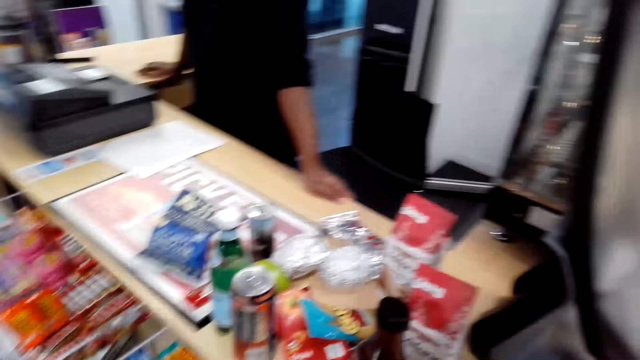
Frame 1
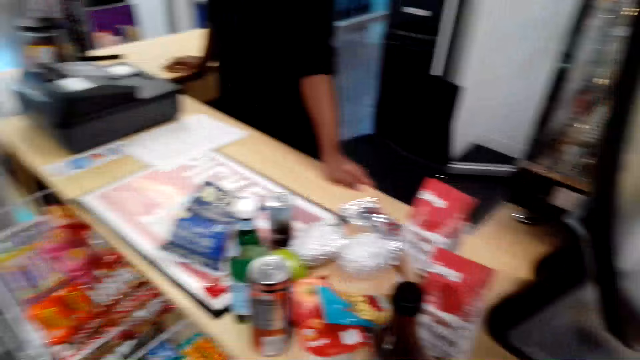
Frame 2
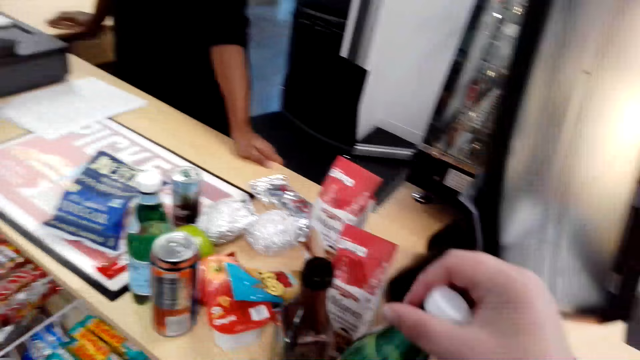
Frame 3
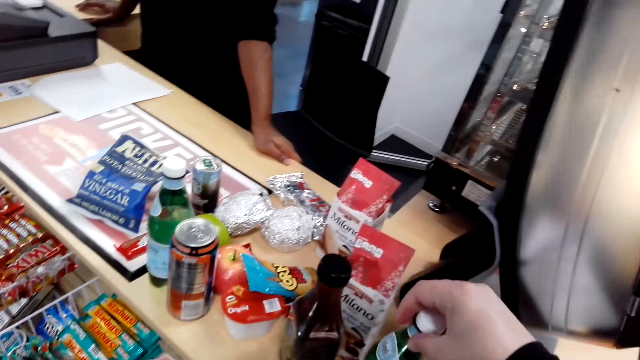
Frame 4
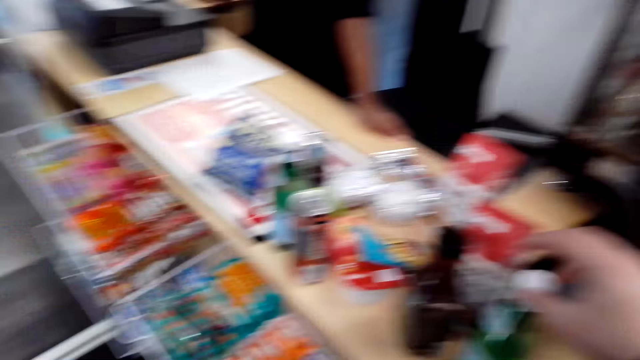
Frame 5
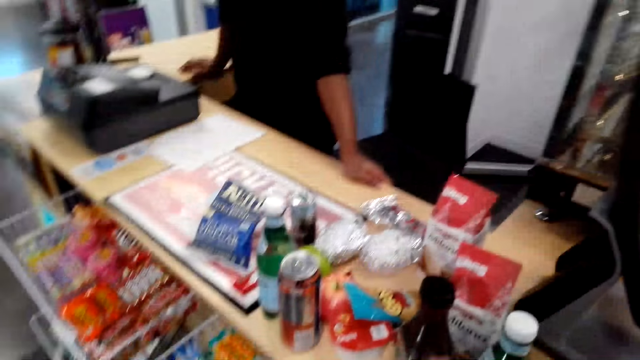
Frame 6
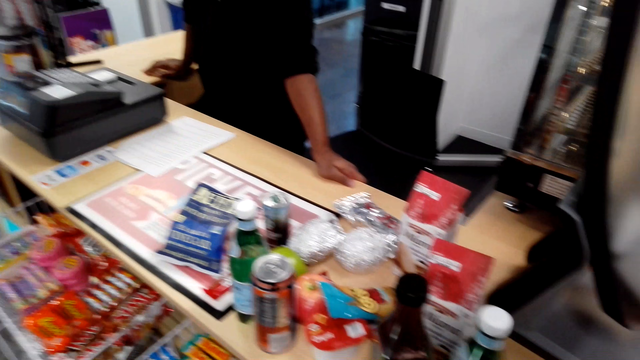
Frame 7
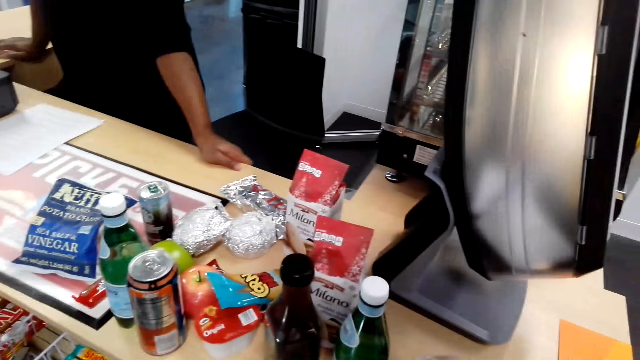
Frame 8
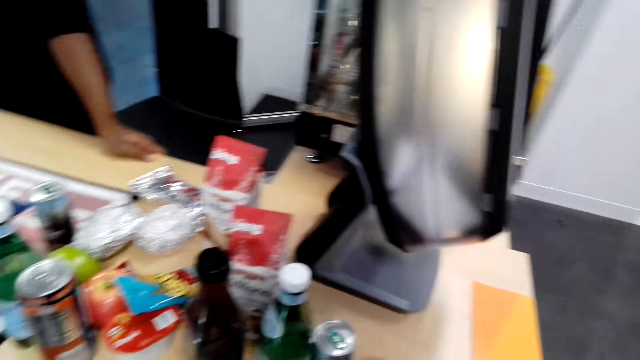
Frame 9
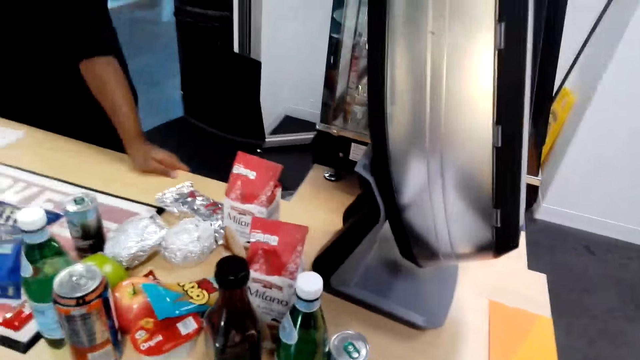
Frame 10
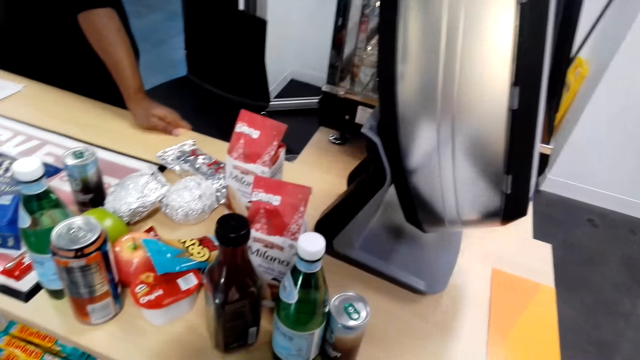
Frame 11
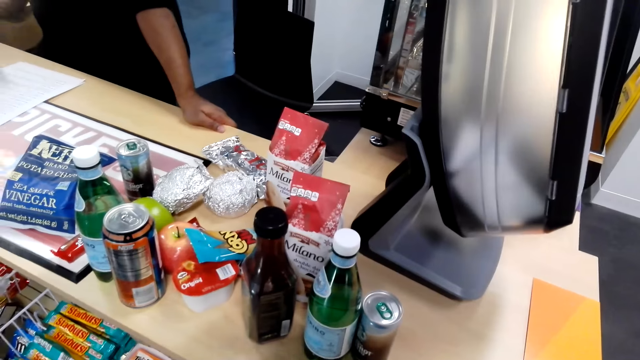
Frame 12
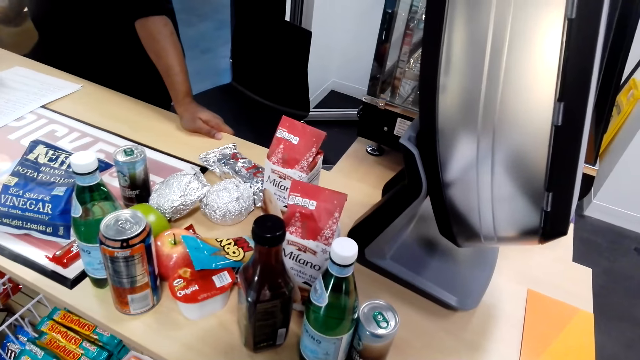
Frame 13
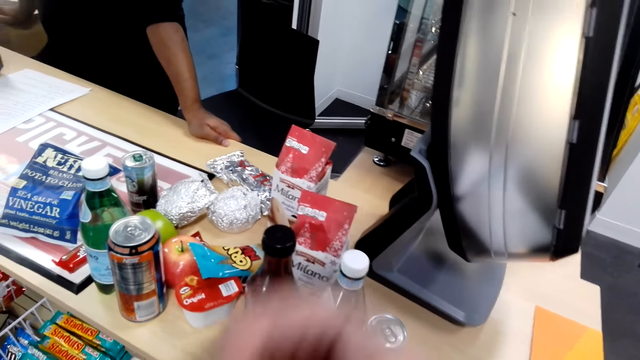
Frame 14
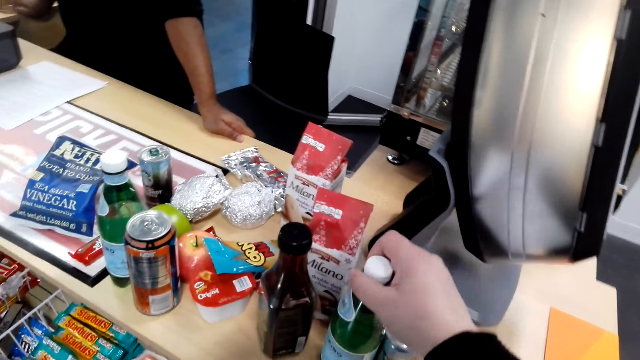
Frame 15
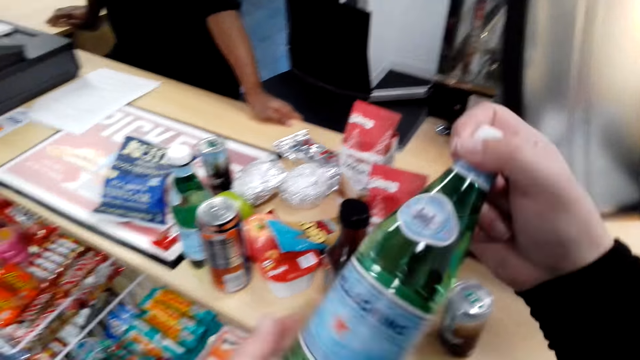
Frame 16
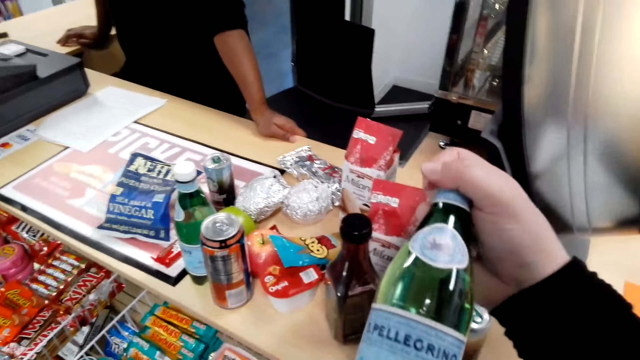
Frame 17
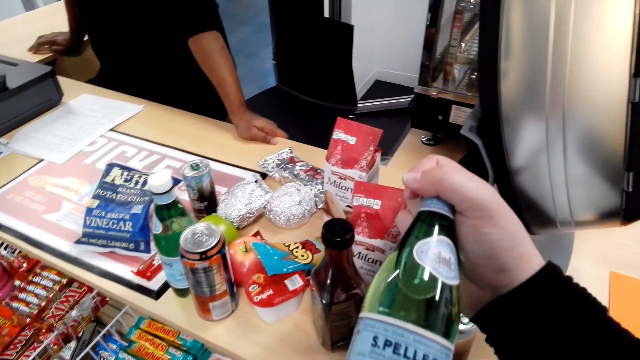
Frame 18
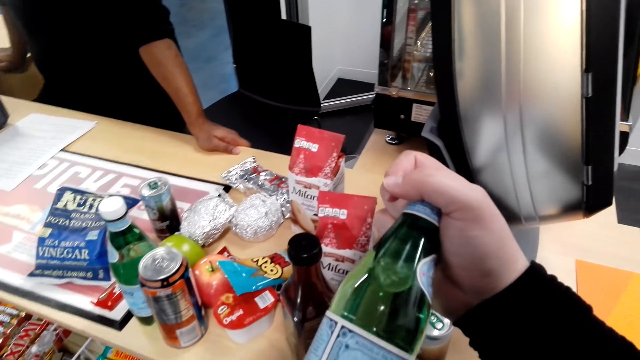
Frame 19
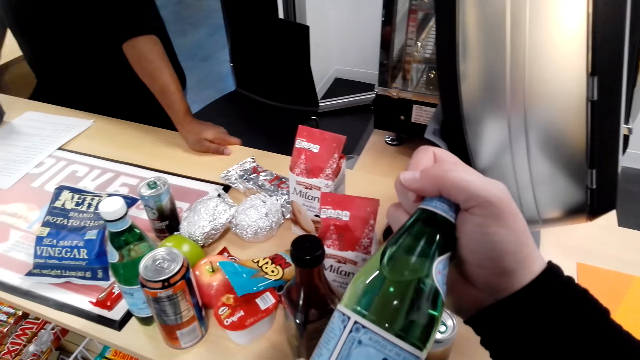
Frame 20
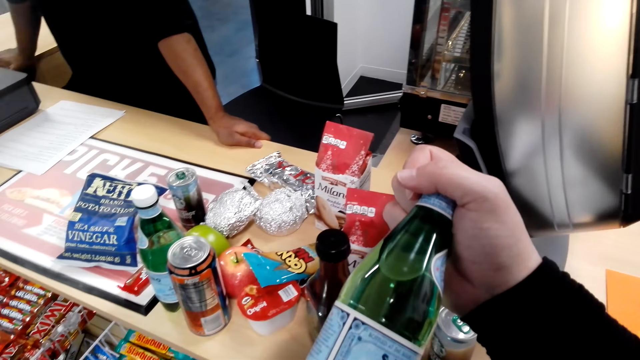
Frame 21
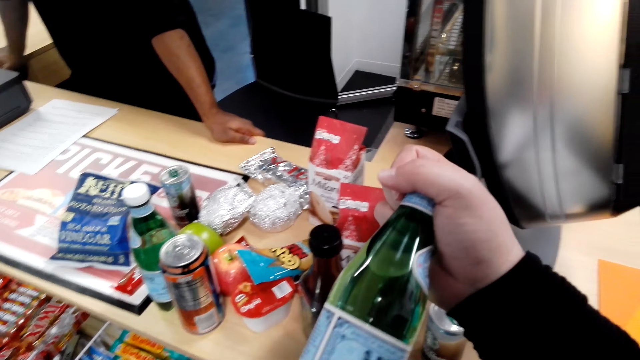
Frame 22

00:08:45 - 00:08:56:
The camera wearer drops the bottles on the cashier table. They drop a can on the cashier table. They pick up a bottle from the cashier table. They look at the bottle.

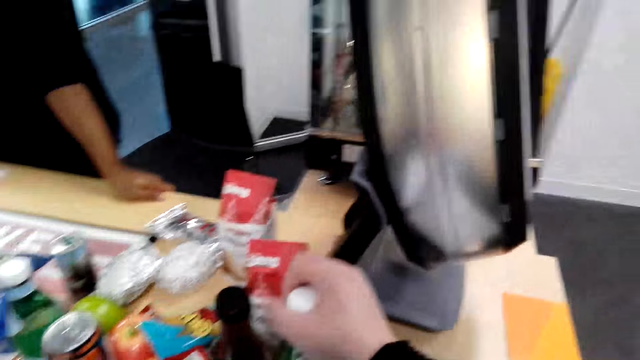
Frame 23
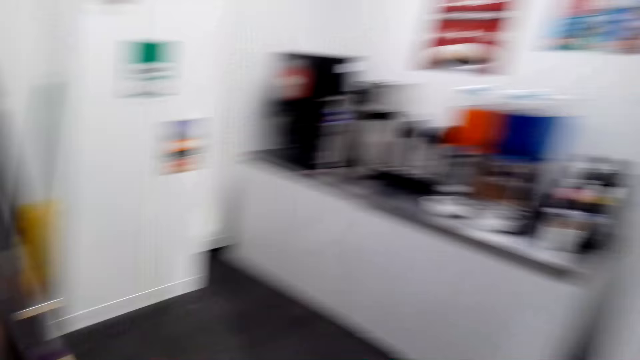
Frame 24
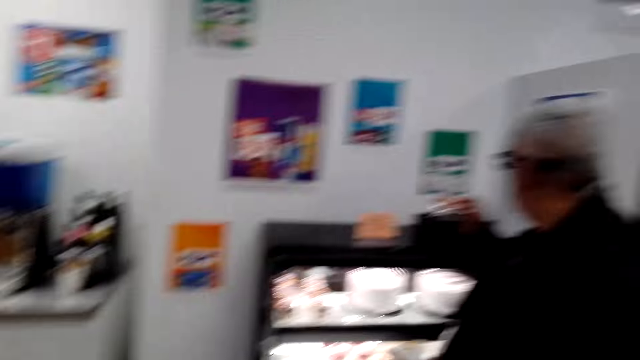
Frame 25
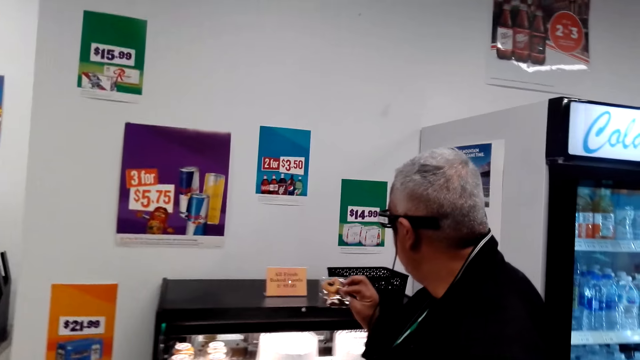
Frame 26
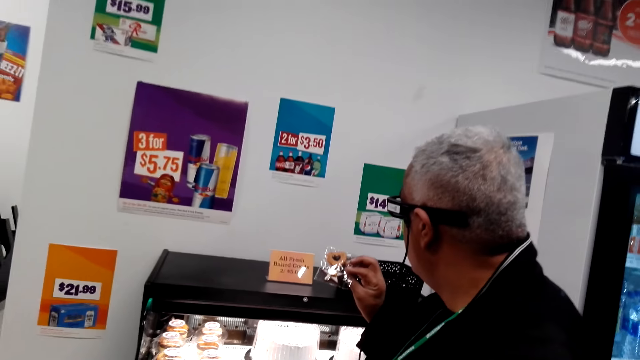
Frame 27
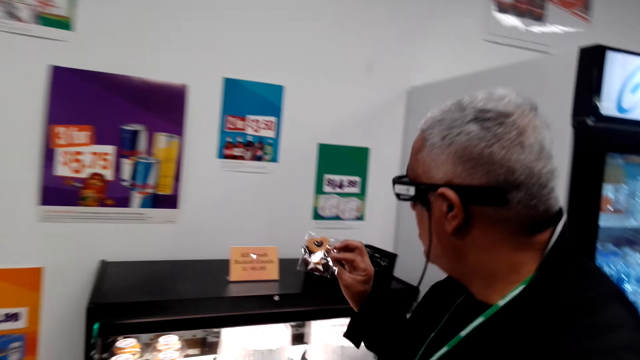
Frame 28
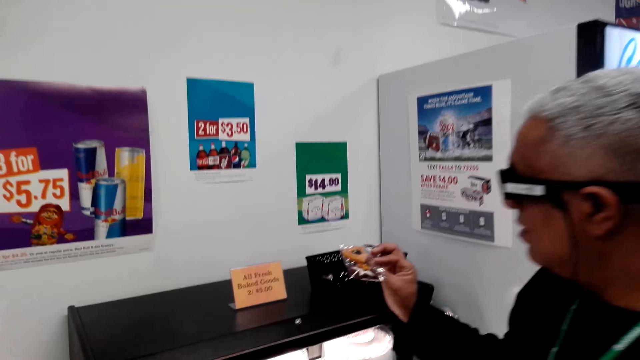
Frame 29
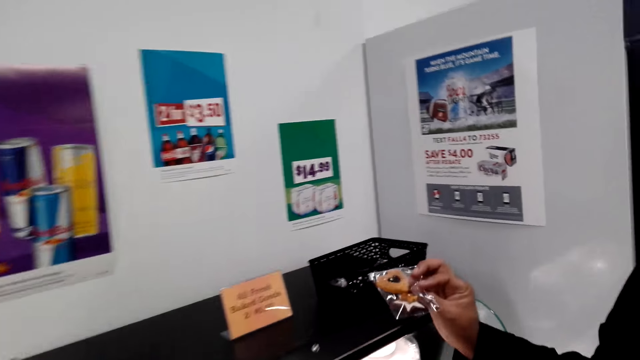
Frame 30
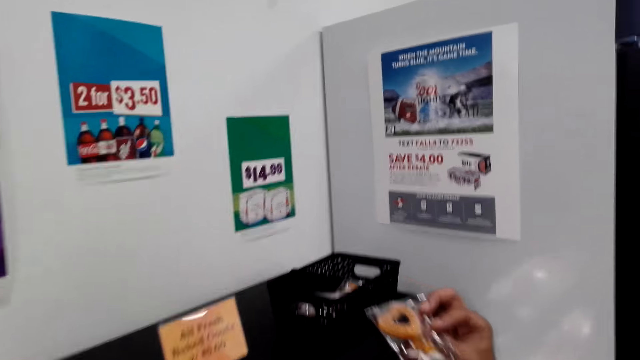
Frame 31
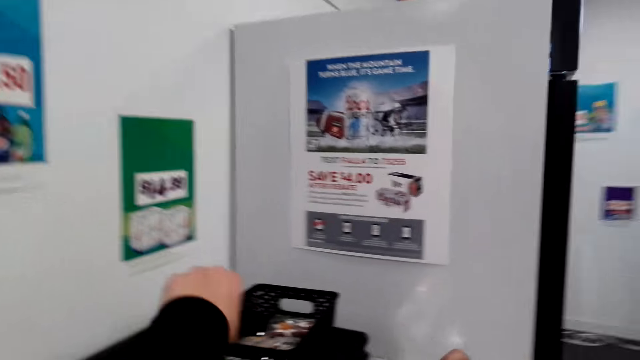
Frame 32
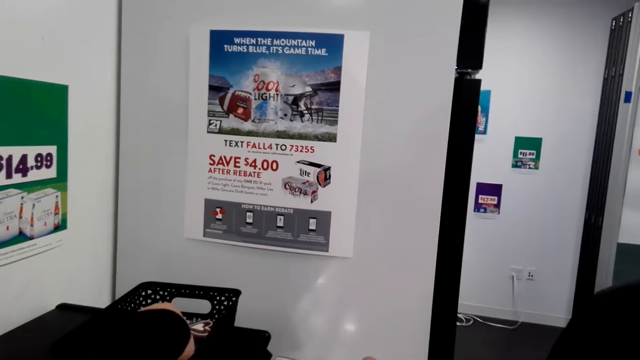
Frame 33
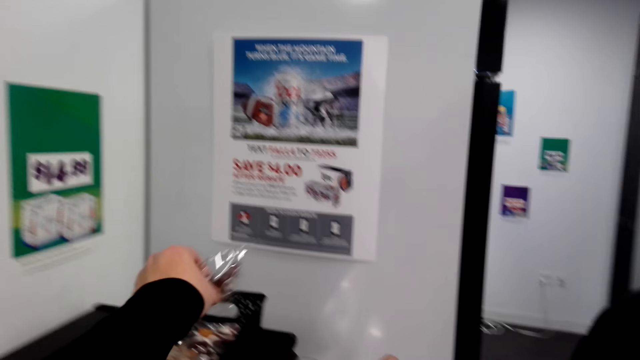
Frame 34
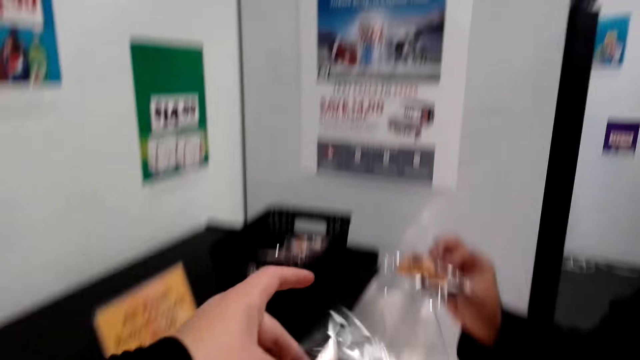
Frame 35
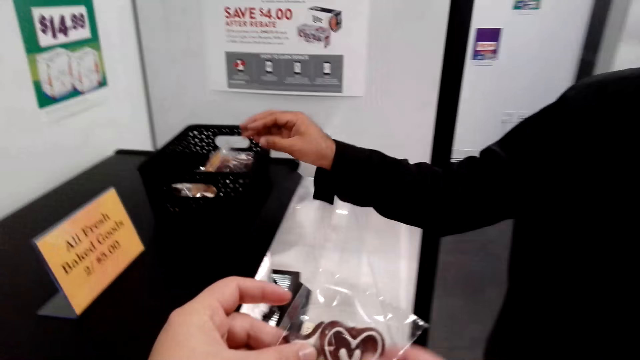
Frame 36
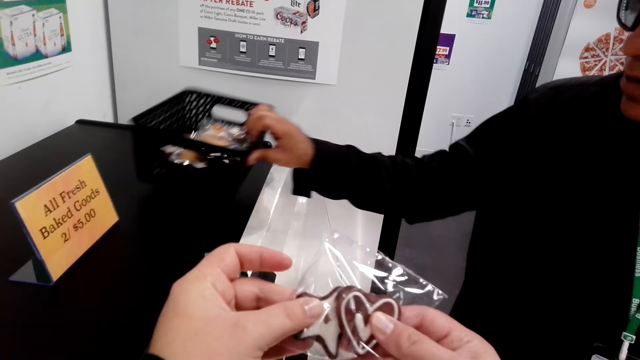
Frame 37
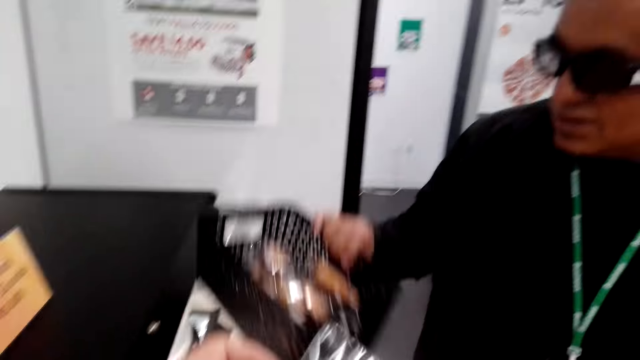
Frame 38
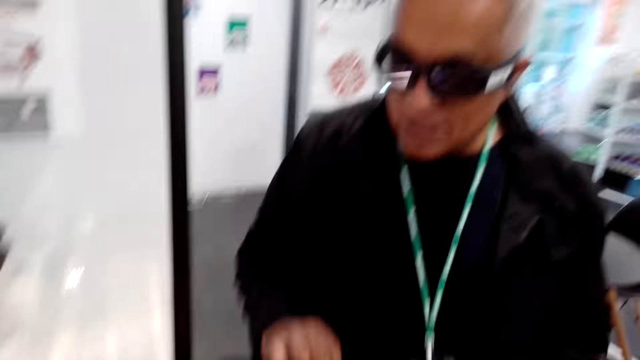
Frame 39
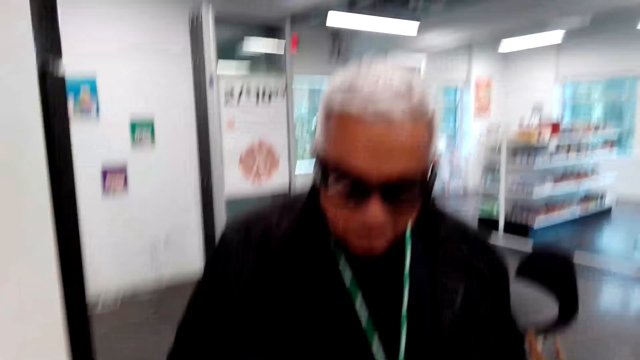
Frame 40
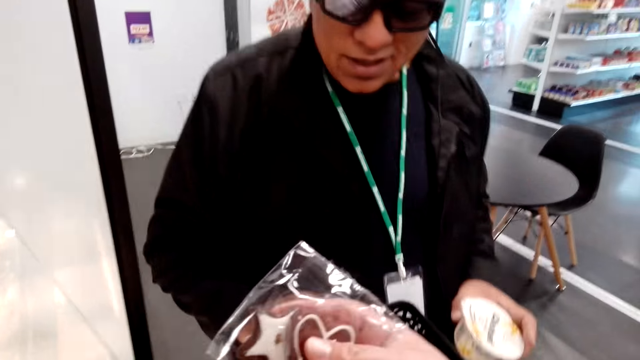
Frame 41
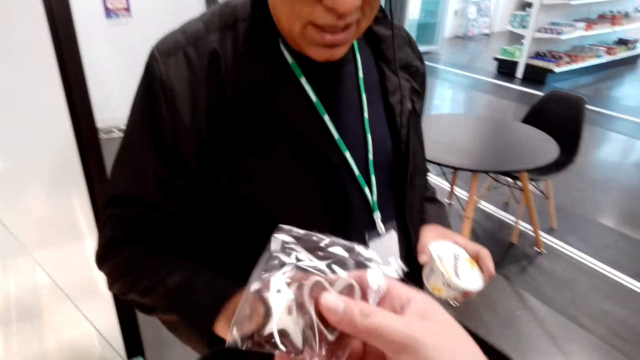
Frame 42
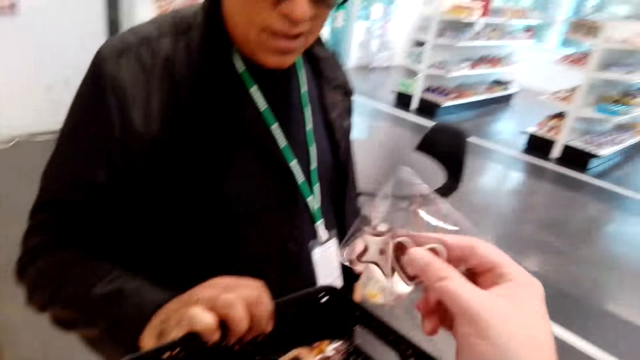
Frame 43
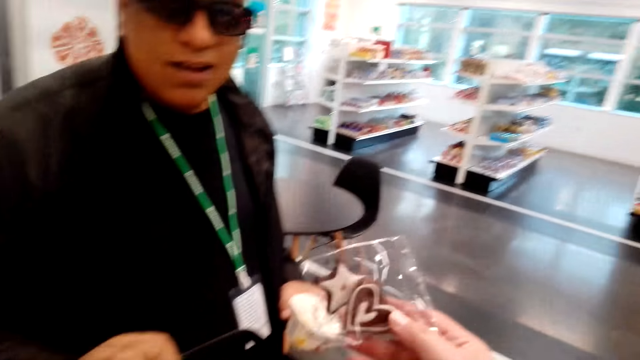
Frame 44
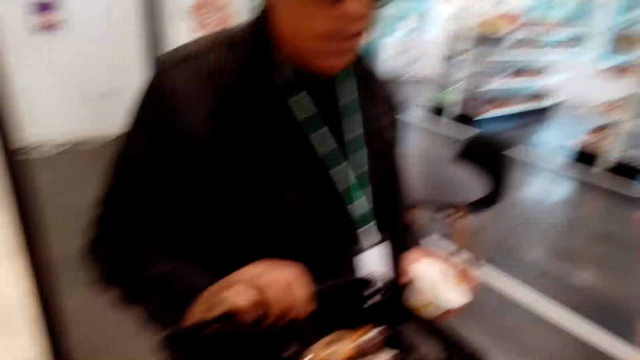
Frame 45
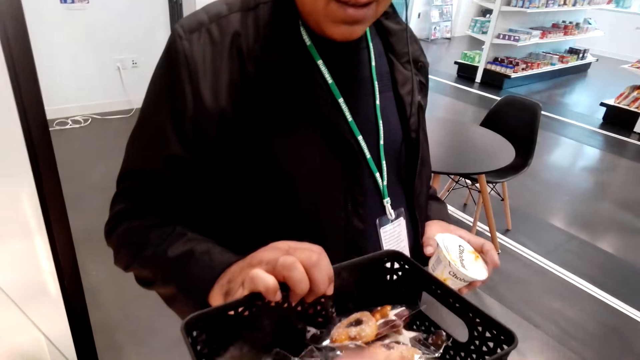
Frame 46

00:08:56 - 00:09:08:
The camera wearer places the bottle on the counter. They look at a man and move to the man. The man looks at a sachet. The camera wearer converses with the man. The man stares at a cake. The man picks up a sachet in a basket on a shelf. The camera wearer picks up the cake from the basket. They look at the sachet. The man throws the sachet in the basket. The man picks up the basket. The camera wearer converses with the man.
